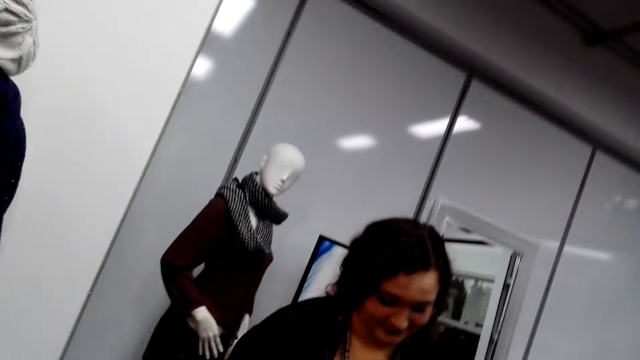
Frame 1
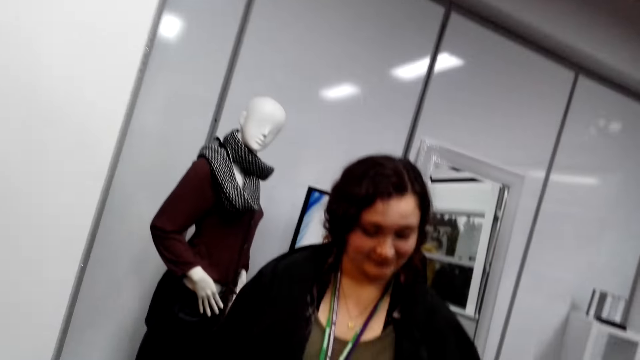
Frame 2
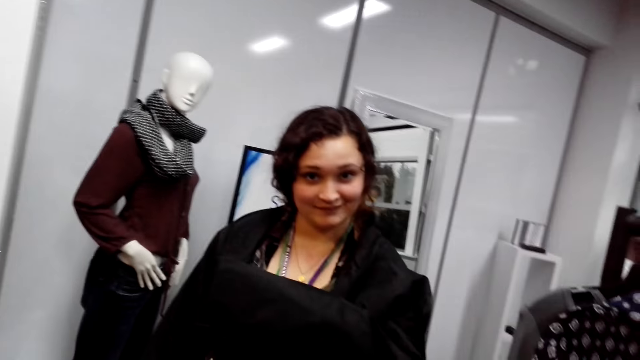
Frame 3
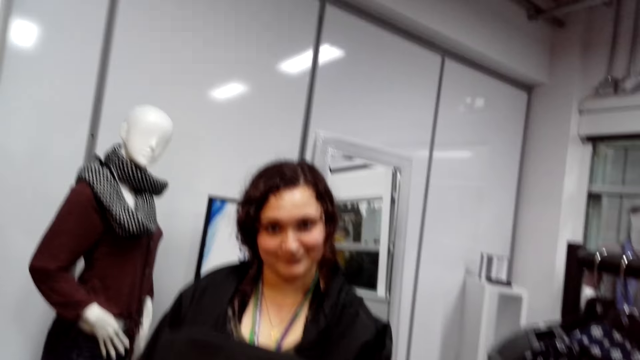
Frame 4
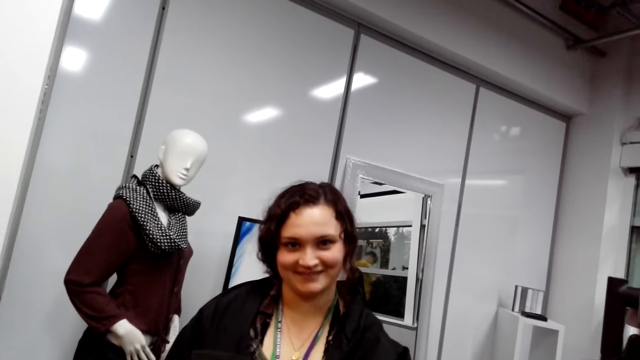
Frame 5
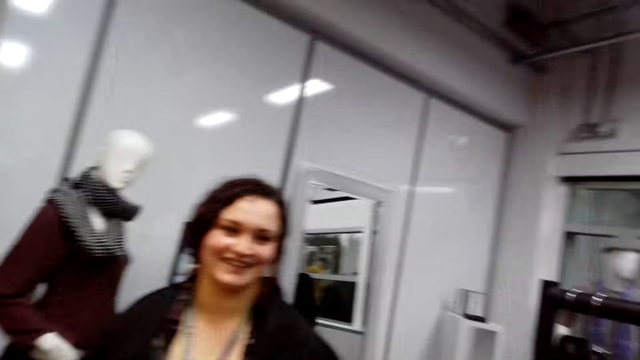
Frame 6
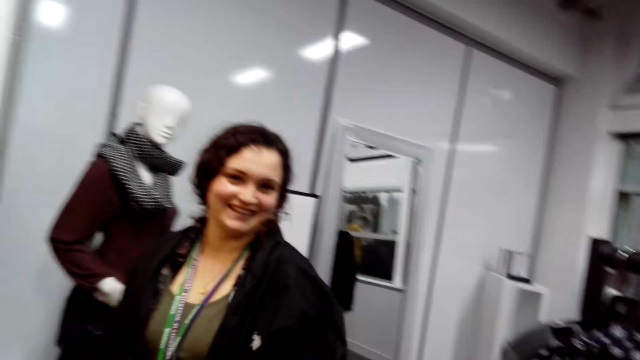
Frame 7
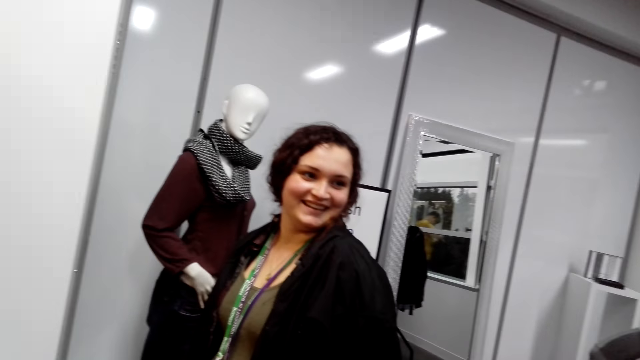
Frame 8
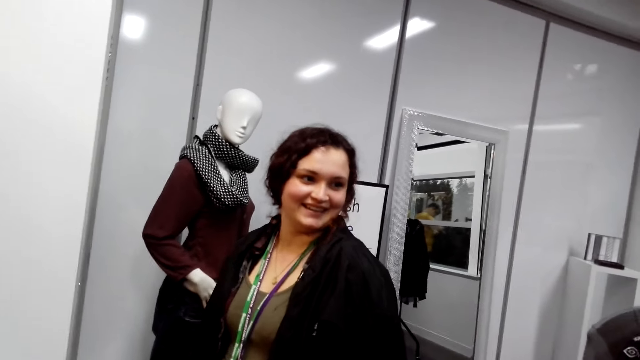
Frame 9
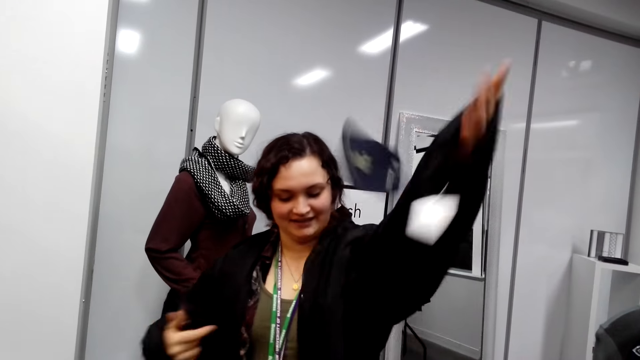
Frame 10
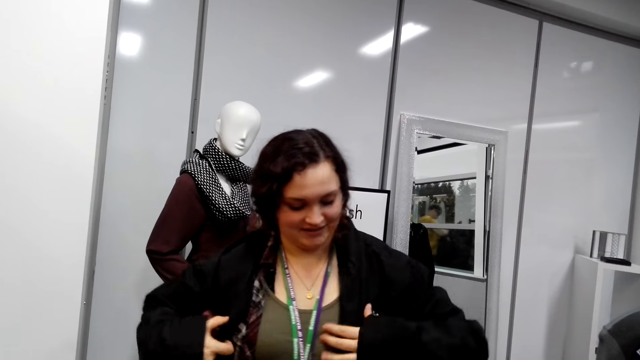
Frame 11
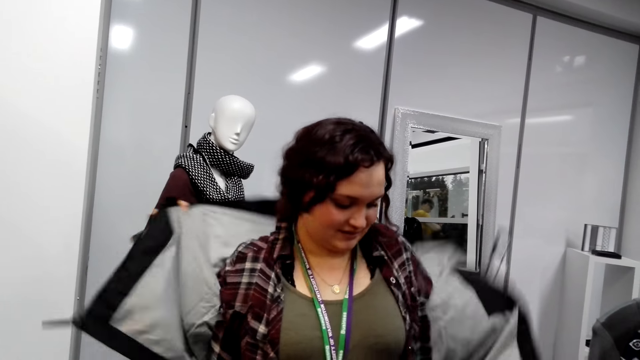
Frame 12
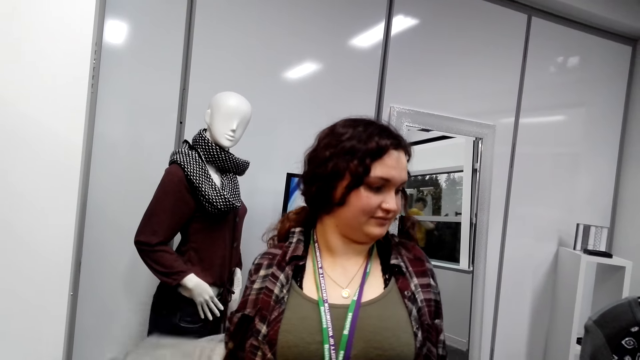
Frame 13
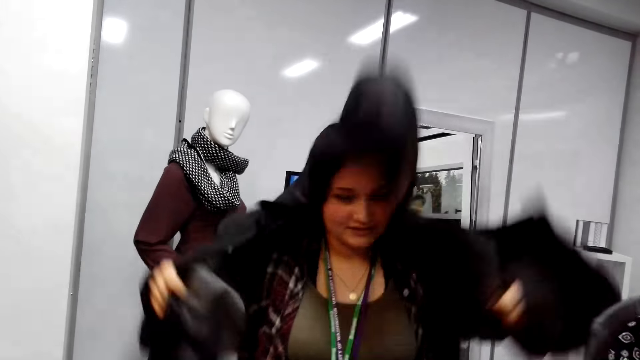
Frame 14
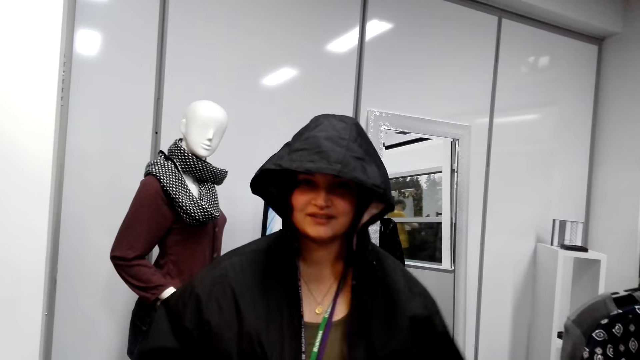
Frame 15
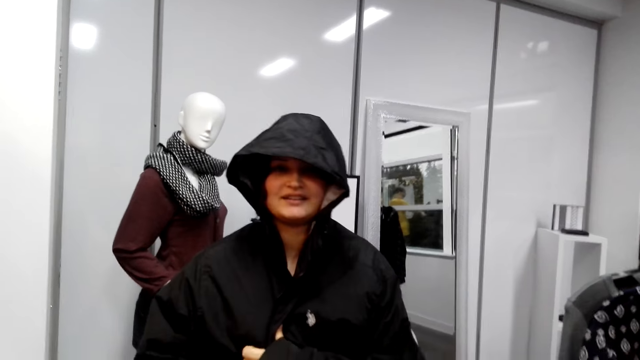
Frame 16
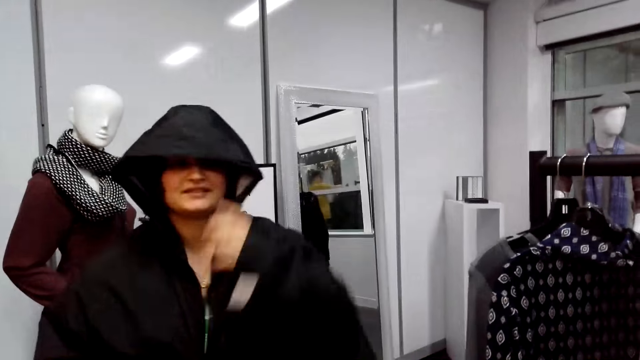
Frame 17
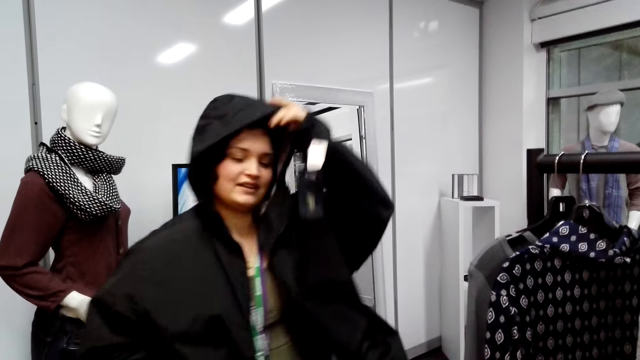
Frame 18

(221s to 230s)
A woman removes a jacket. Another woman puts on the jacket.

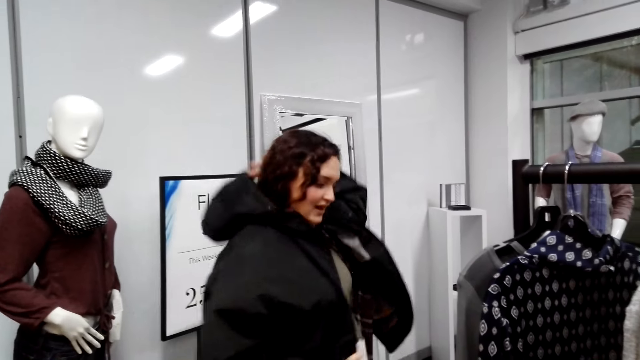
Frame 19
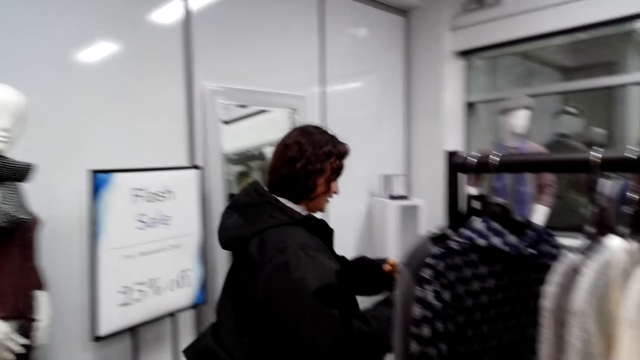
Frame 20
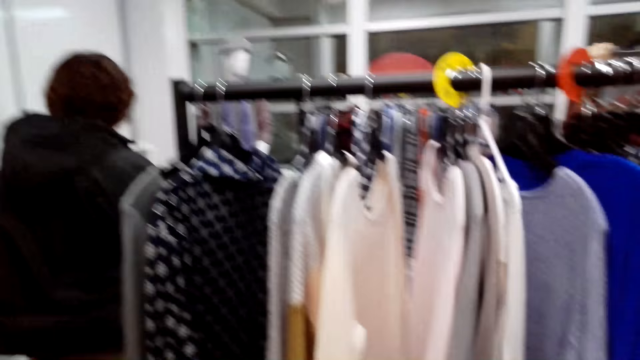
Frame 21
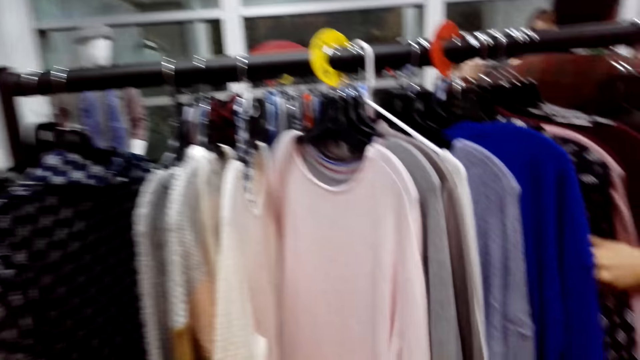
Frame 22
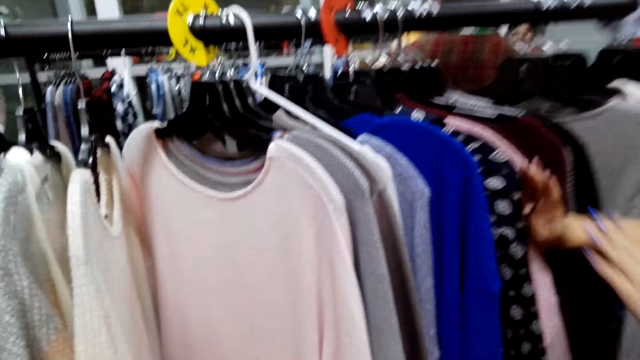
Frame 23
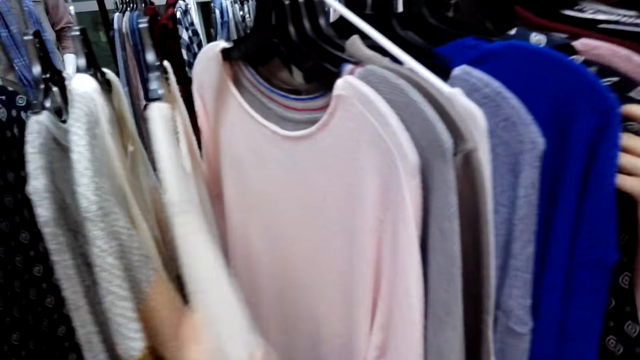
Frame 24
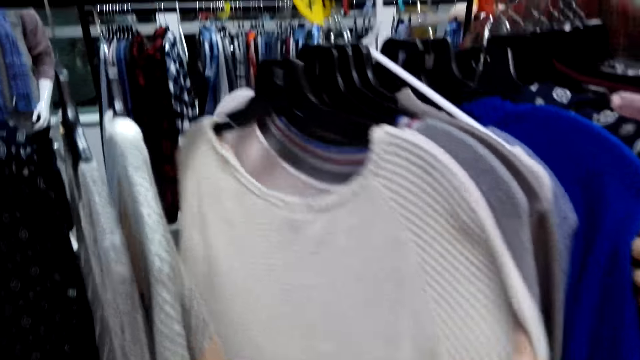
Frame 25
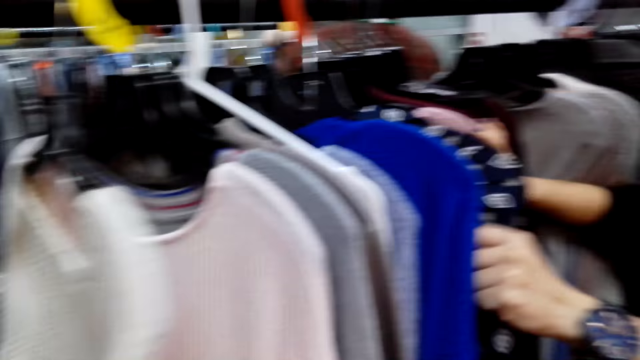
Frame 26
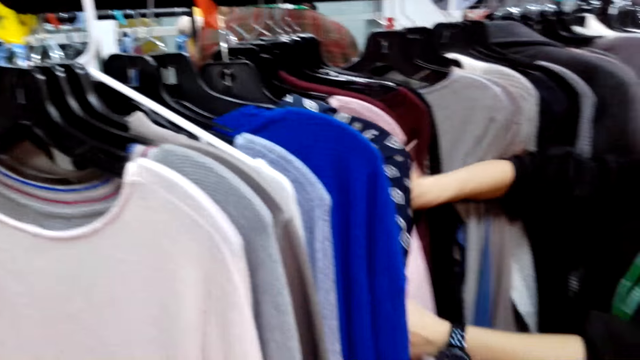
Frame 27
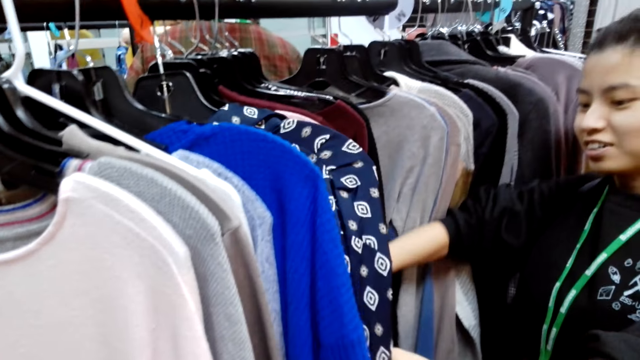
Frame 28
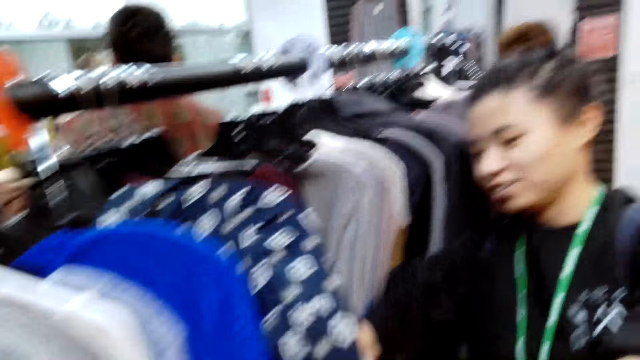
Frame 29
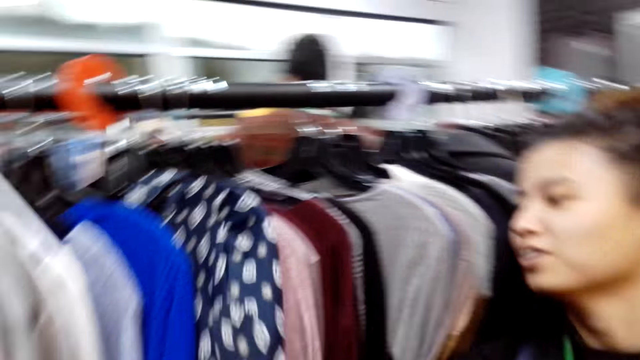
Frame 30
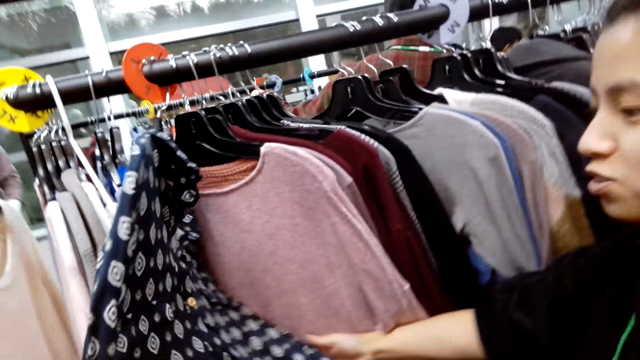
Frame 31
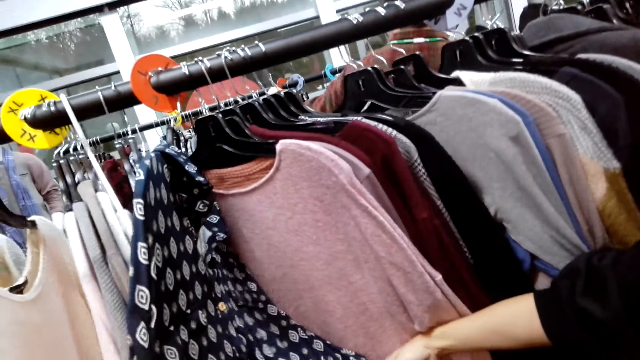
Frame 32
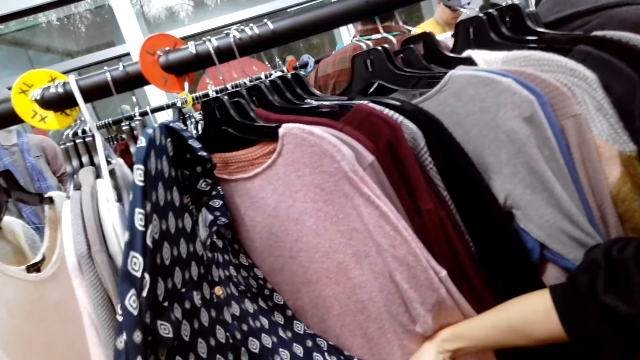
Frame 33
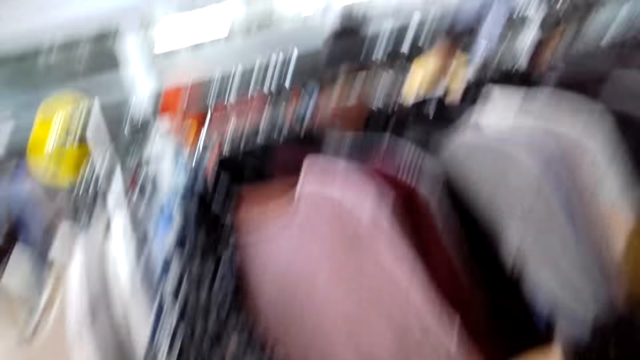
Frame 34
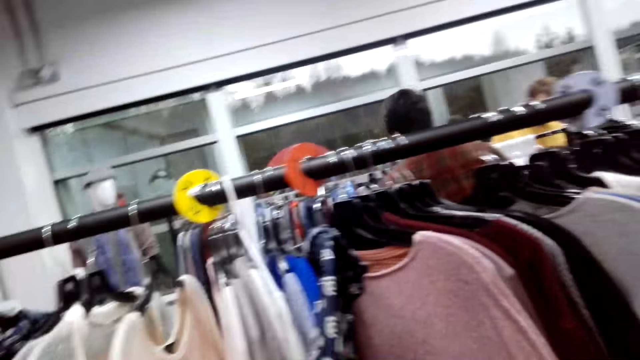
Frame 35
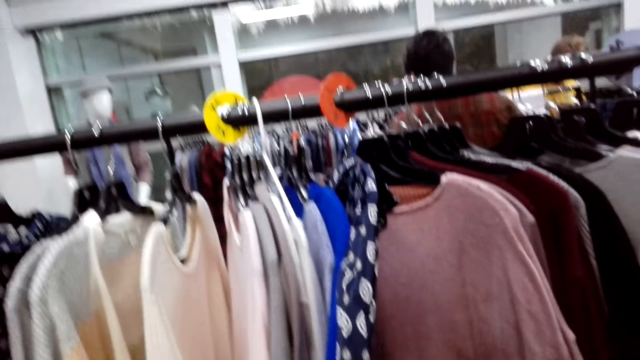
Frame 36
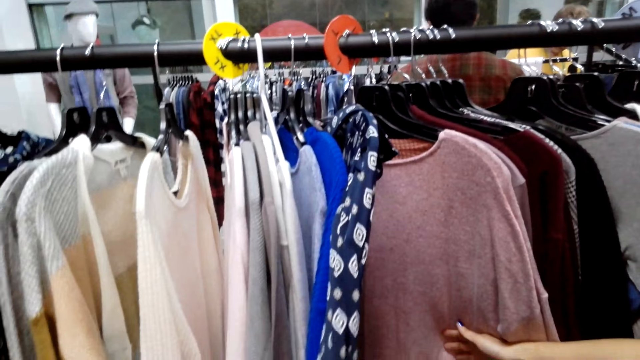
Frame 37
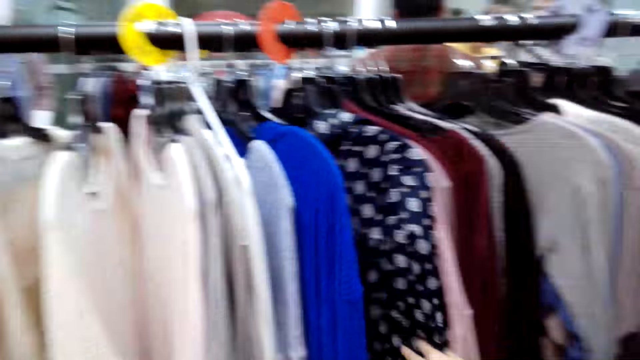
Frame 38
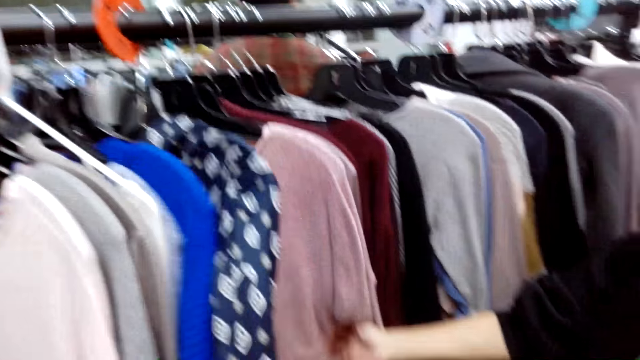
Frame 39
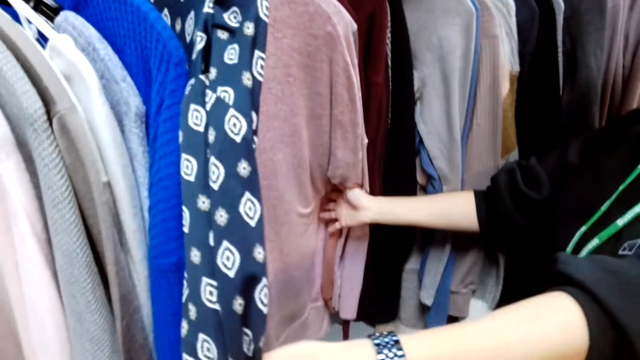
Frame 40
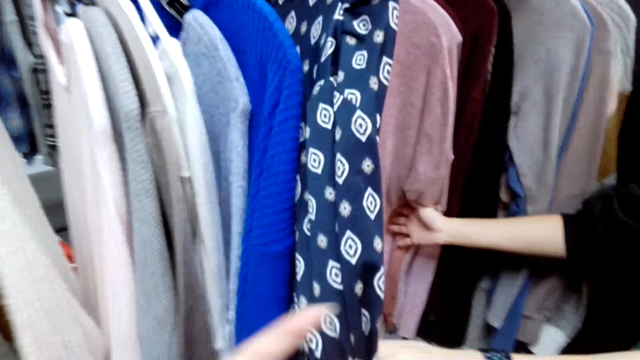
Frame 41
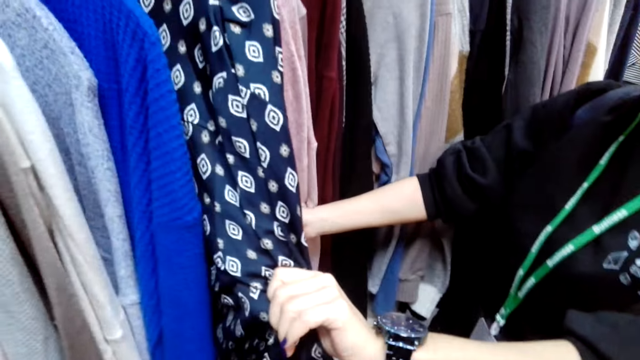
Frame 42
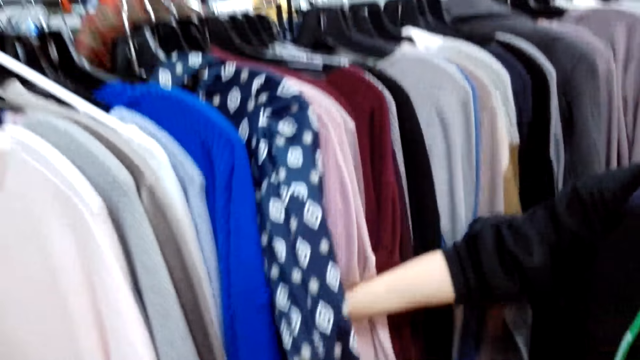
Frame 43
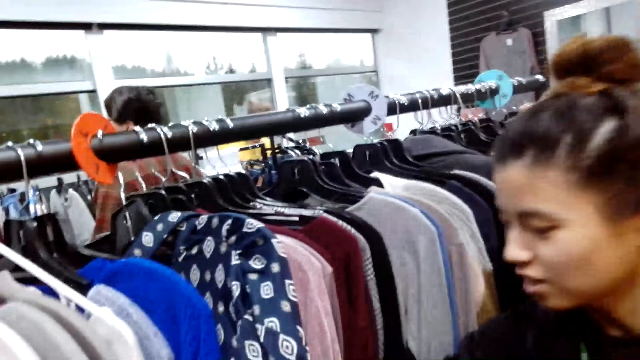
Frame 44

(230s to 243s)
A woman removes the jacket hat. The woman walks forward. The camera wearer looks at the clothes. They hold a sweater on the hanging line. Another woman inspects a sweater on the hanging line. The camera wearer talks with a lady.
